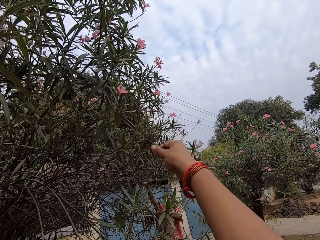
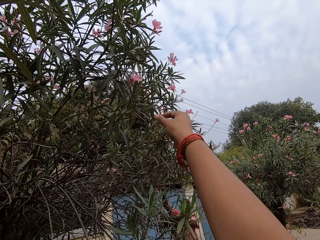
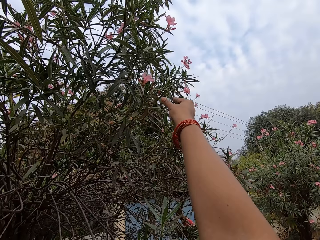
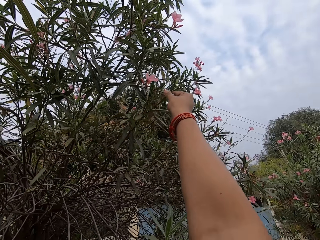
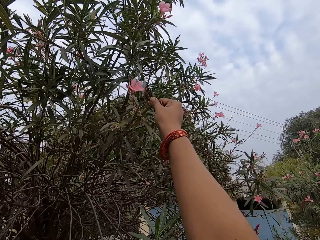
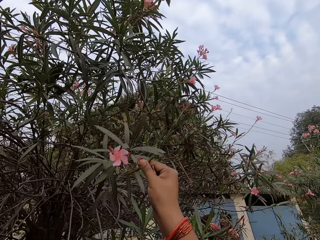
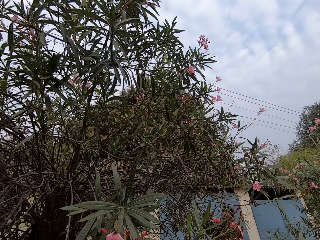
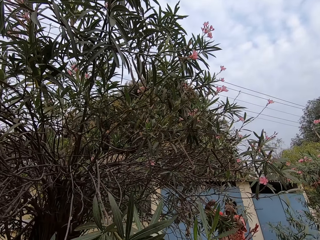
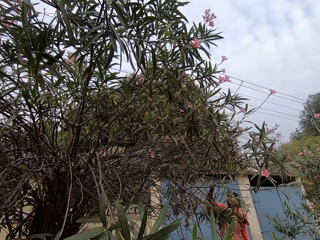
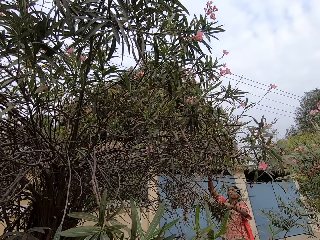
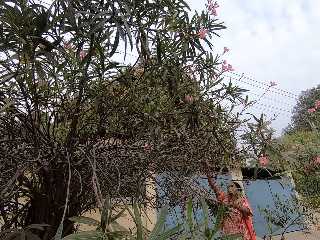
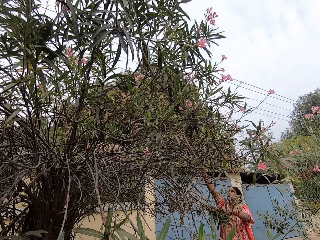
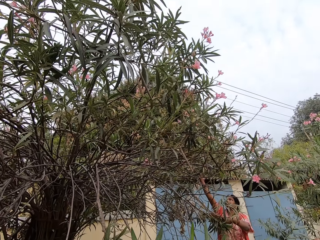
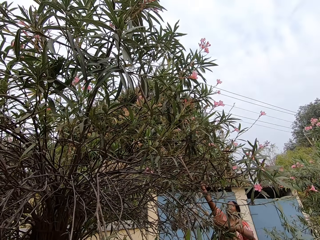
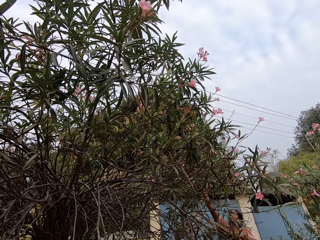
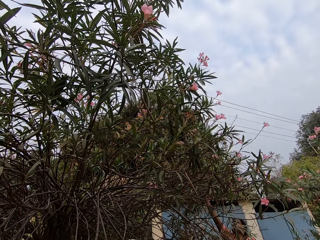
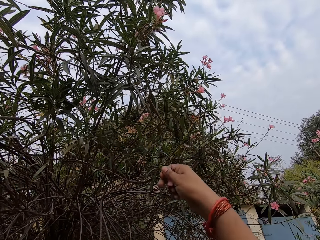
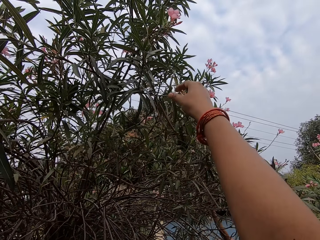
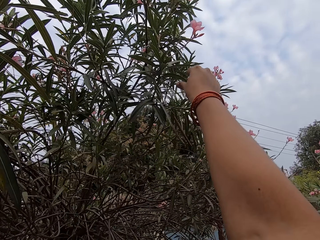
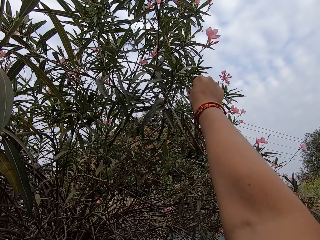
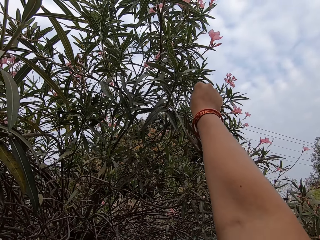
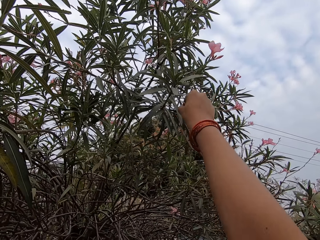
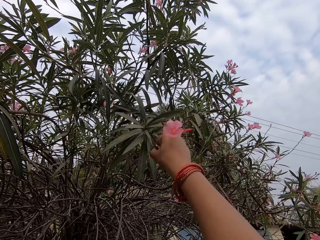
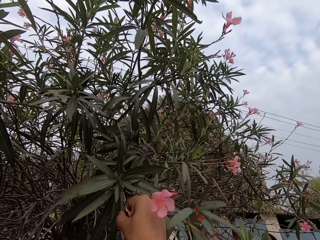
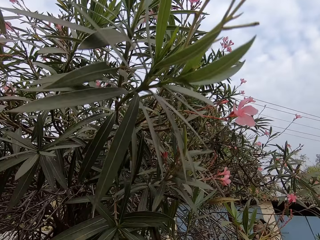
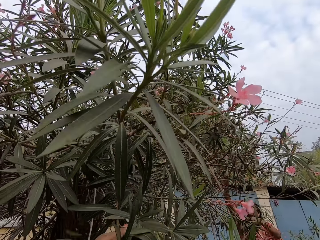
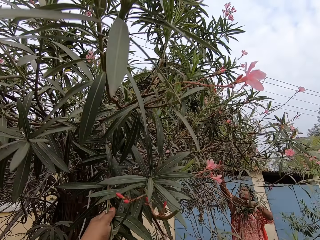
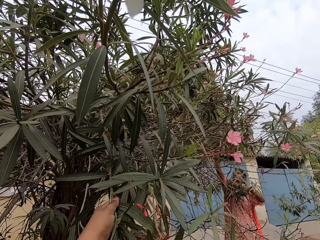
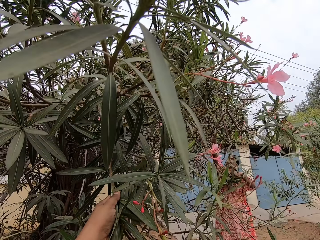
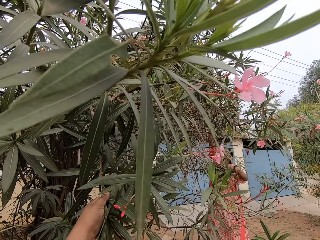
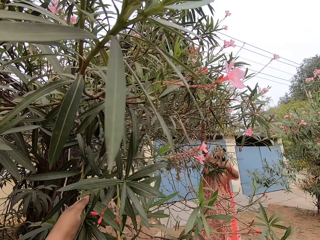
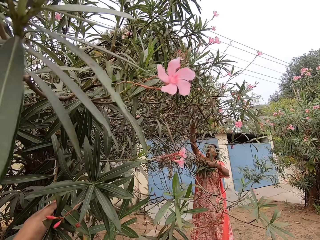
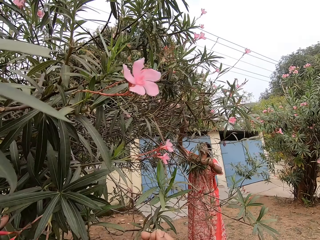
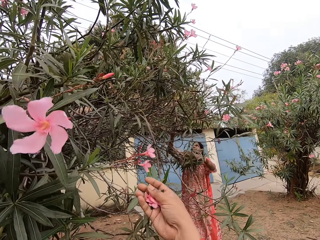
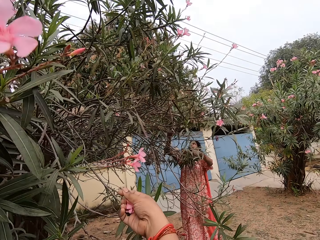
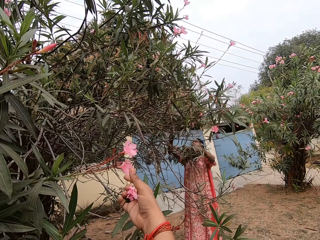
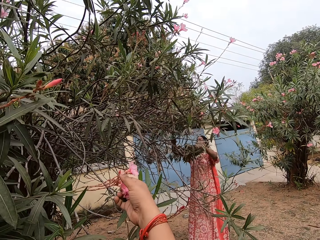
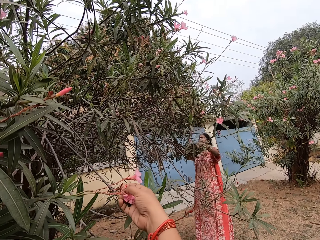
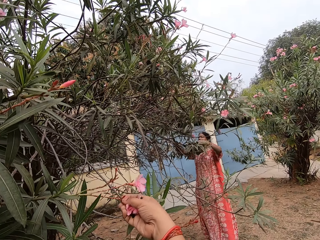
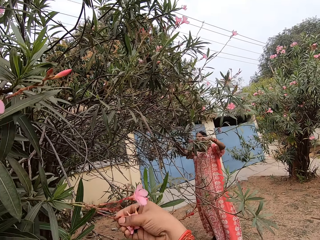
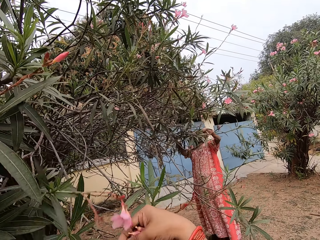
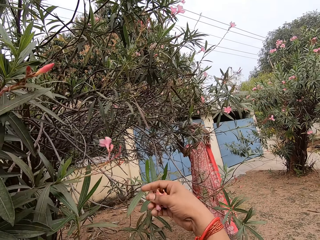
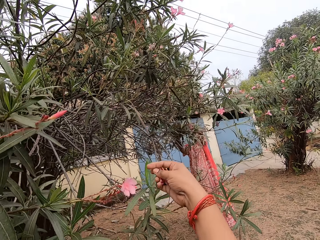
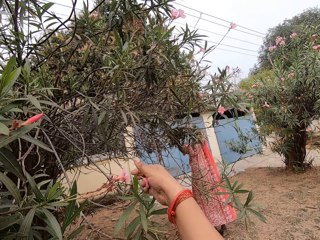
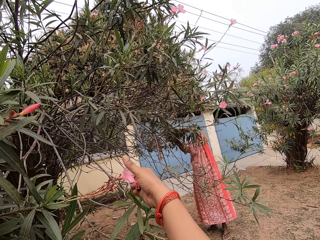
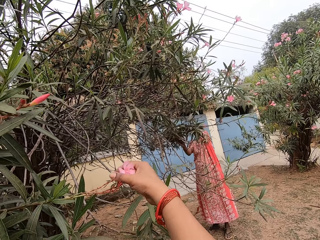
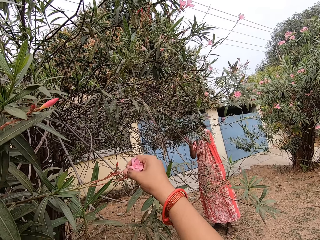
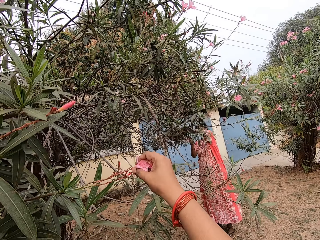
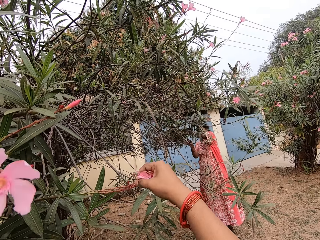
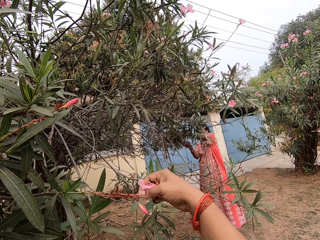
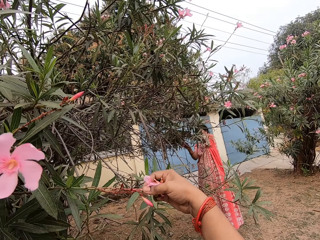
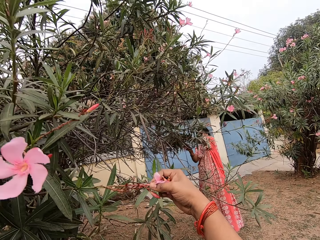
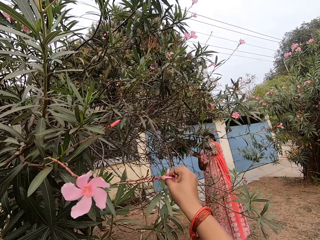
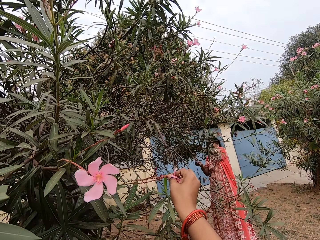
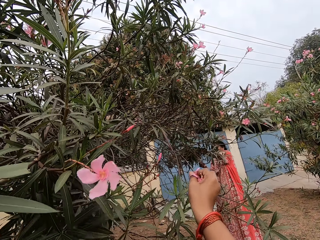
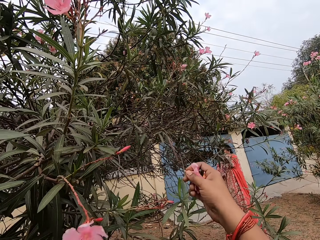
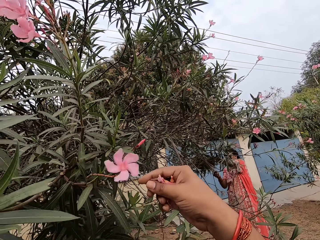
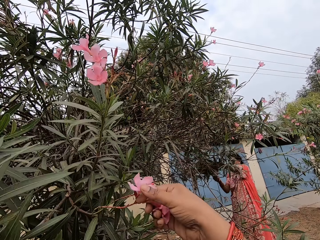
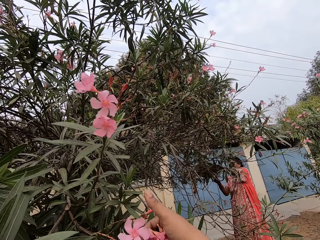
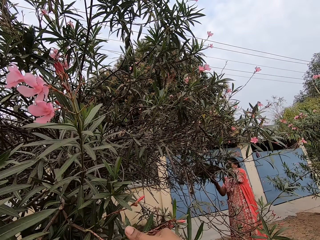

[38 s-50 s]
The camera wearer holds the branch. They hold a tree. They hold the branch again. They cut the flower. They pluck flowers on the tree.

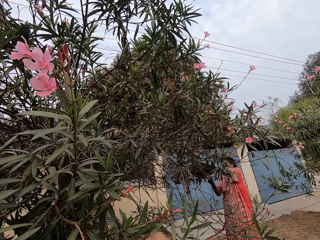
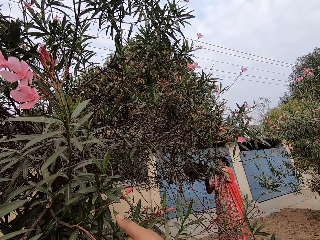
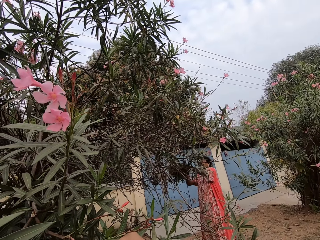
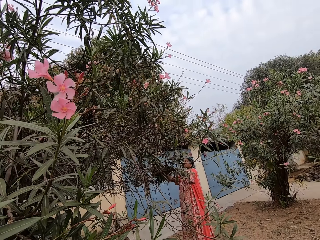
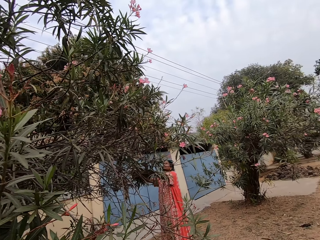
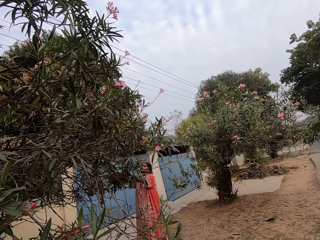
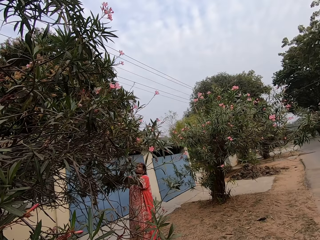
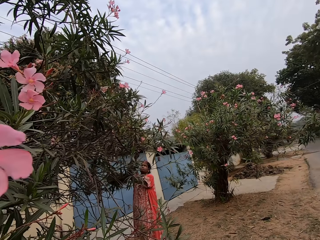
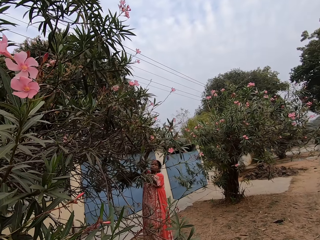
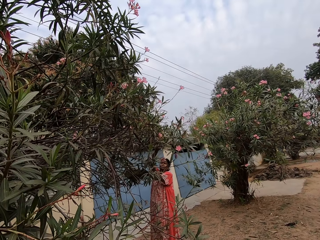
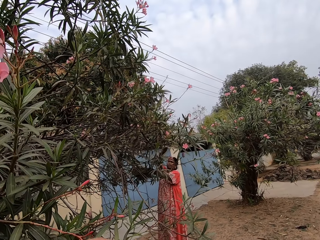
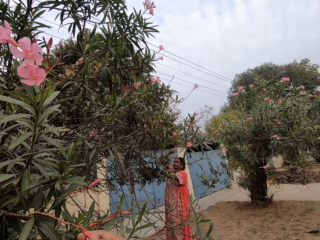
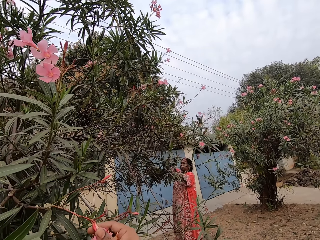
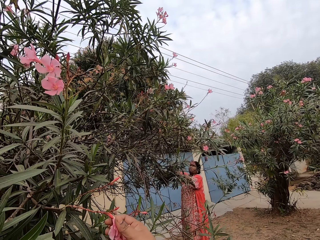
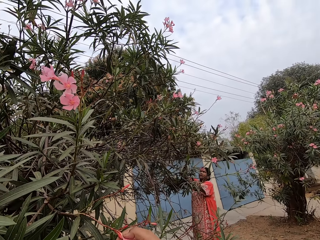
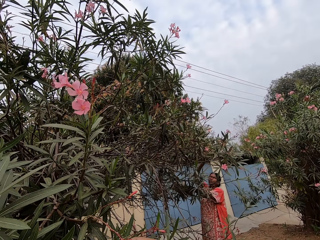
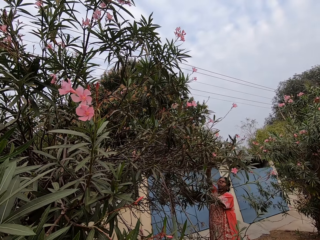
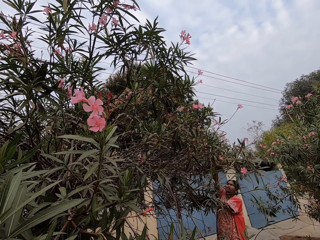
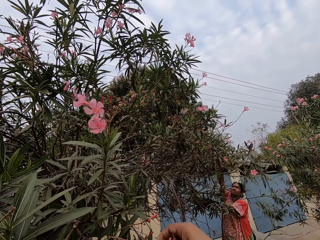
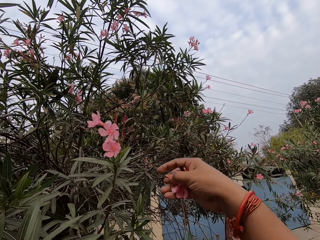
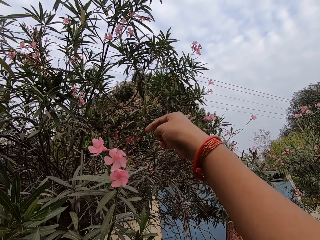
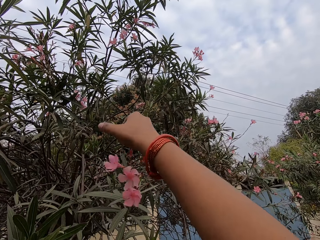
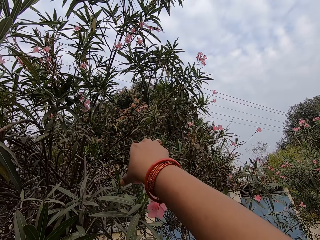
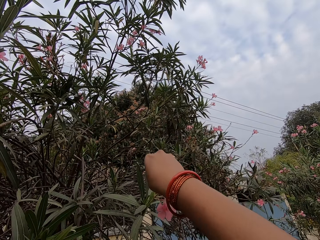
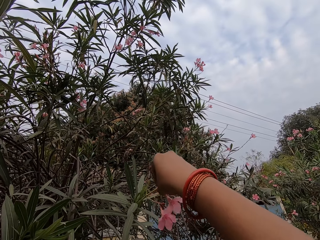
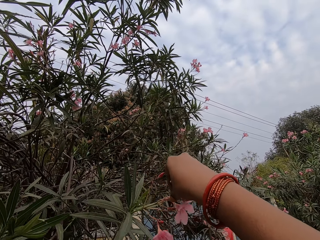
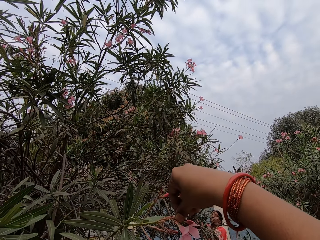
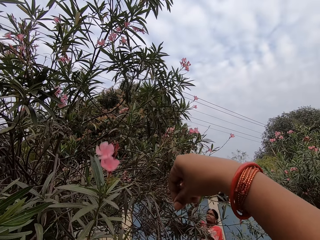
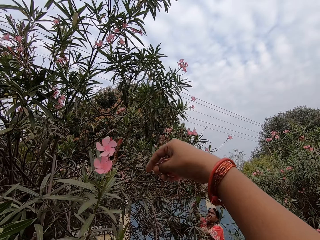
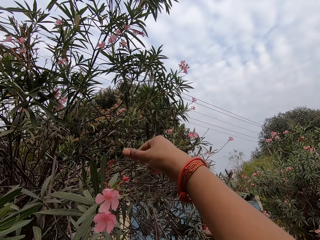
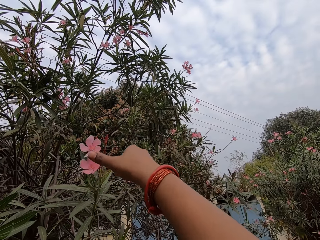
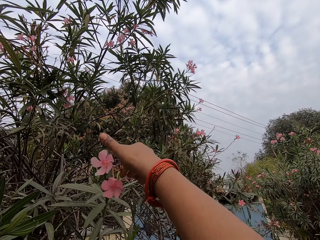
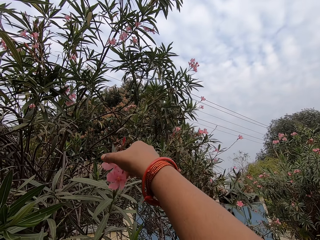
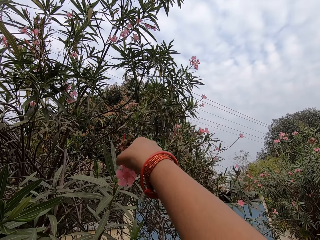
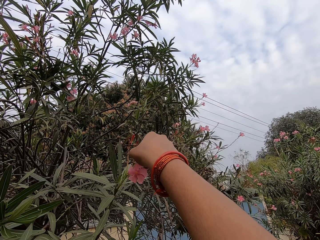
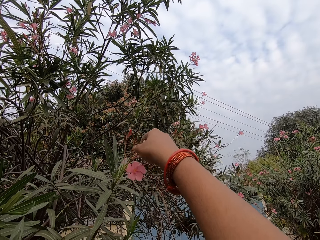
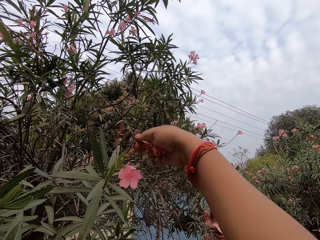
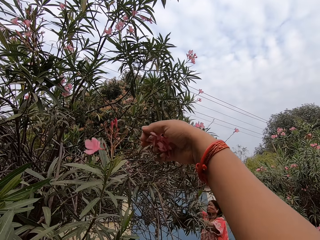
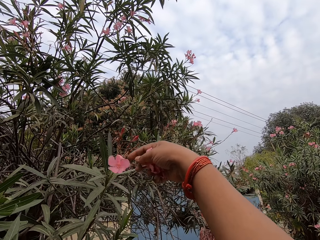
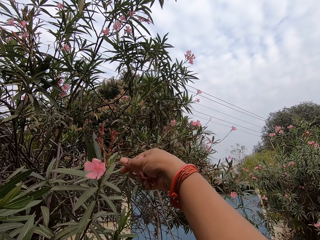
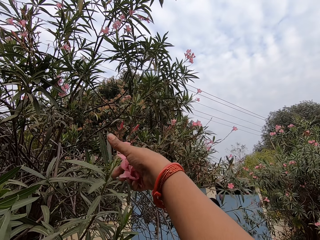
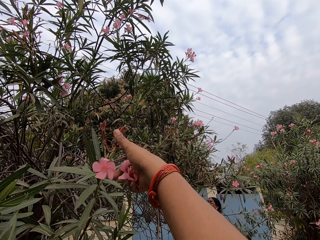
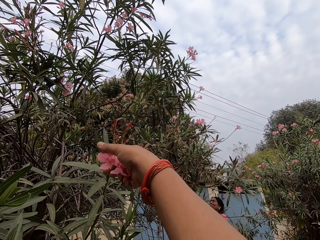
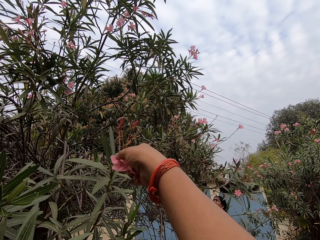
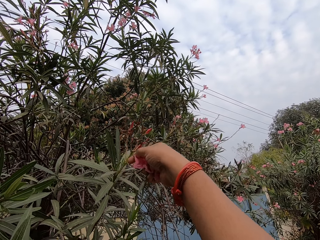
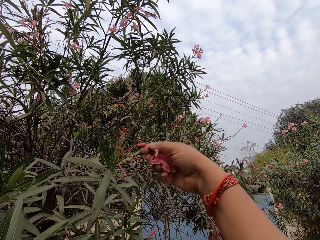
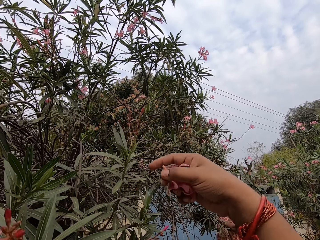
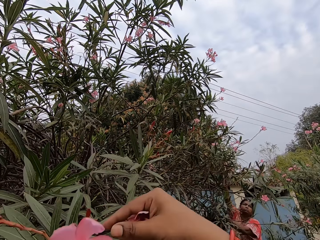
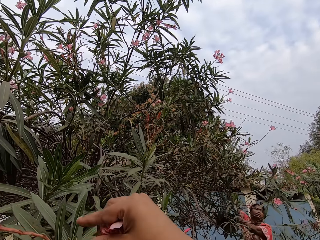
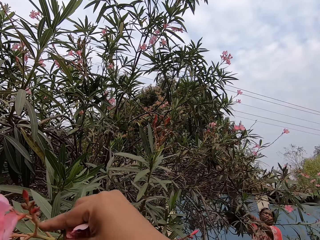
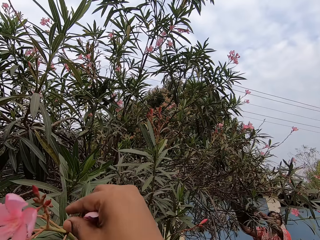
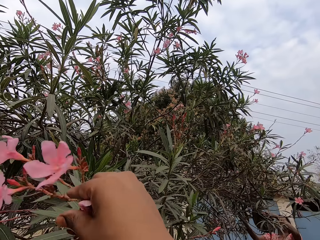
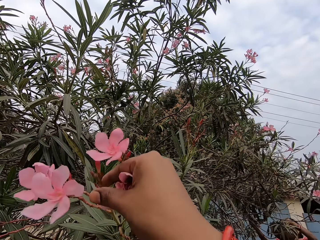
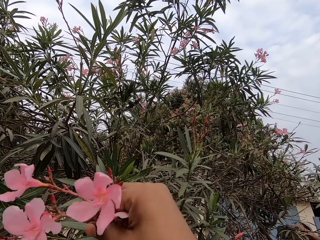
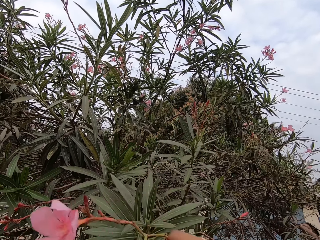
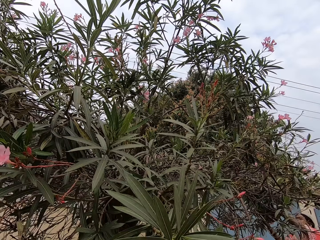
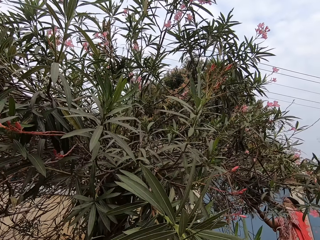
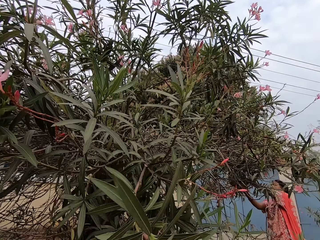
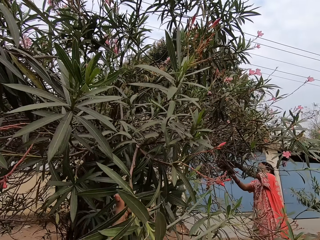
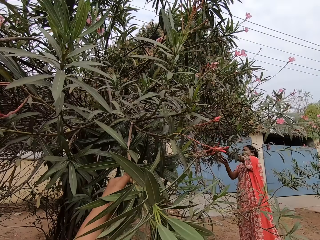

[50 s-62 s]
The camera wearer looks around the tree. They cut the flowers. They pluck the flowers on a tree.
